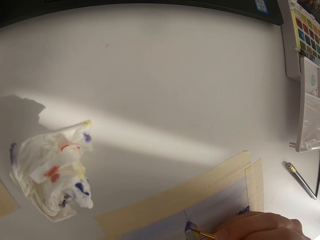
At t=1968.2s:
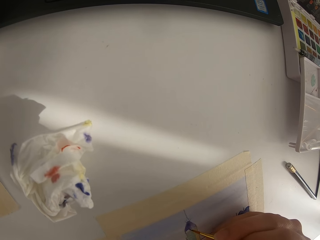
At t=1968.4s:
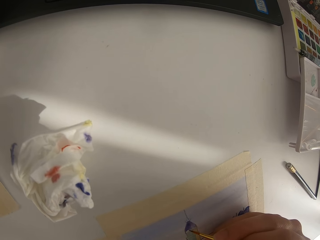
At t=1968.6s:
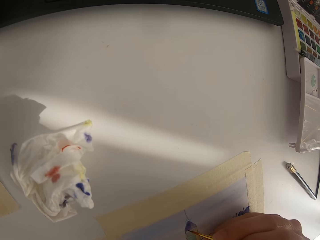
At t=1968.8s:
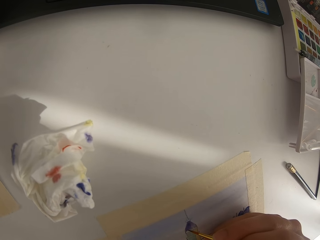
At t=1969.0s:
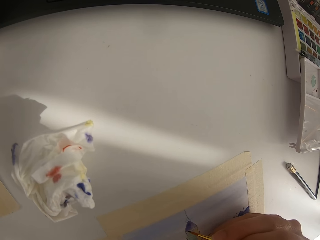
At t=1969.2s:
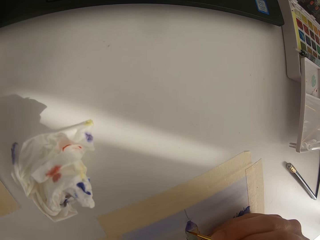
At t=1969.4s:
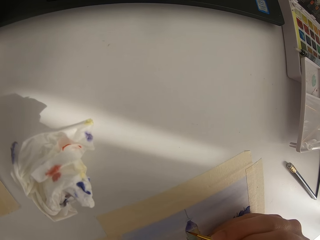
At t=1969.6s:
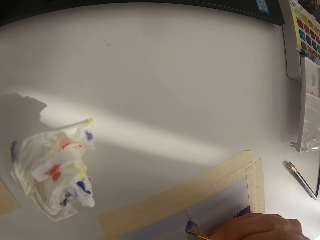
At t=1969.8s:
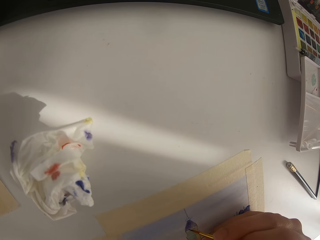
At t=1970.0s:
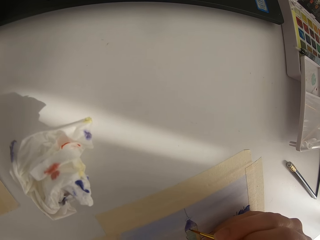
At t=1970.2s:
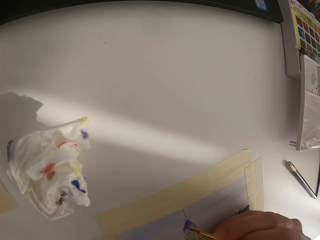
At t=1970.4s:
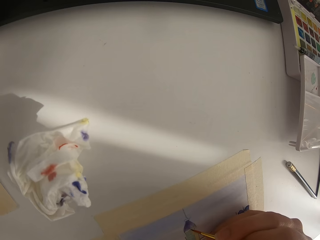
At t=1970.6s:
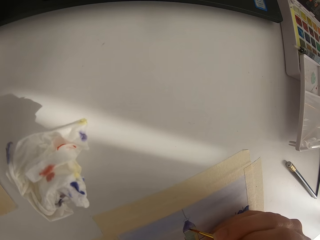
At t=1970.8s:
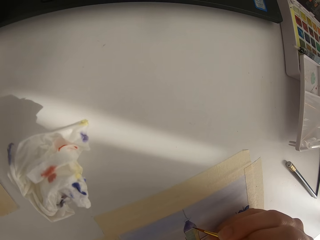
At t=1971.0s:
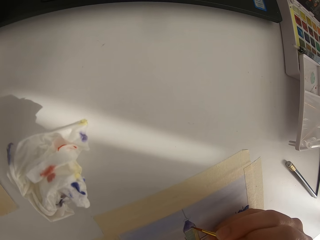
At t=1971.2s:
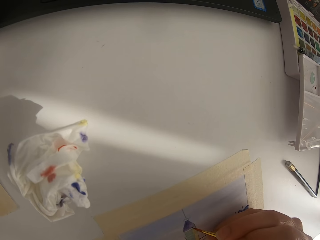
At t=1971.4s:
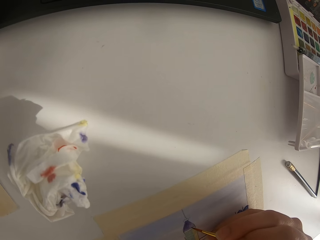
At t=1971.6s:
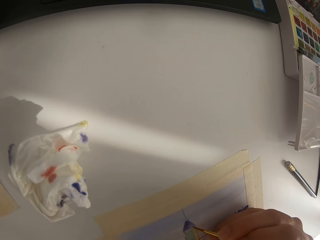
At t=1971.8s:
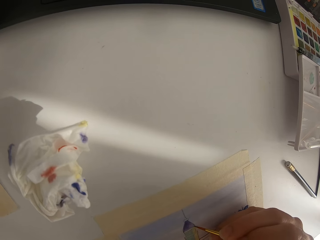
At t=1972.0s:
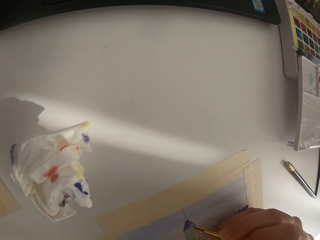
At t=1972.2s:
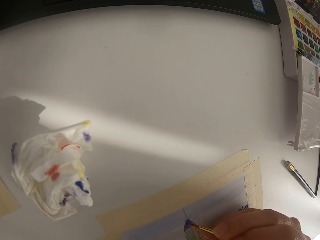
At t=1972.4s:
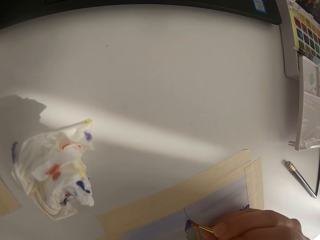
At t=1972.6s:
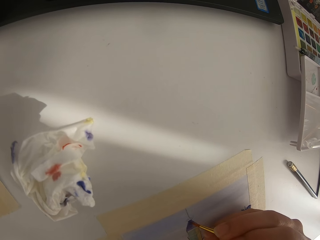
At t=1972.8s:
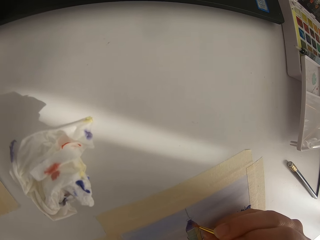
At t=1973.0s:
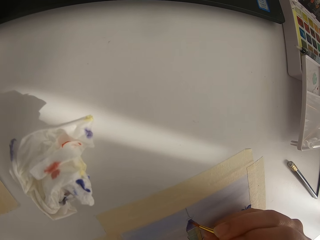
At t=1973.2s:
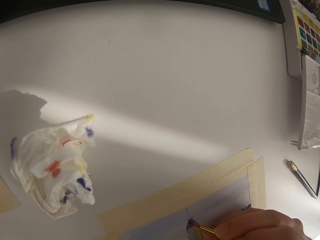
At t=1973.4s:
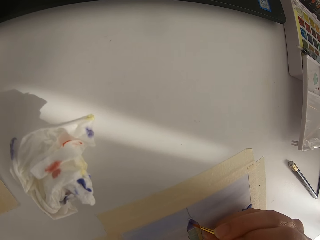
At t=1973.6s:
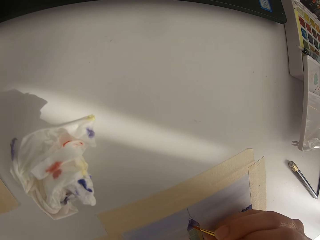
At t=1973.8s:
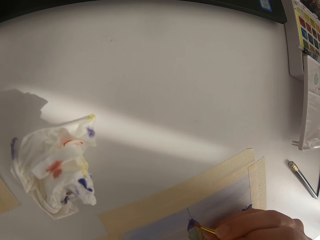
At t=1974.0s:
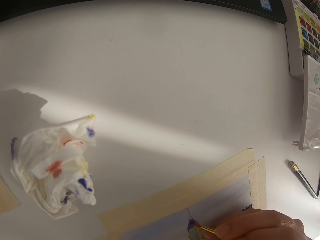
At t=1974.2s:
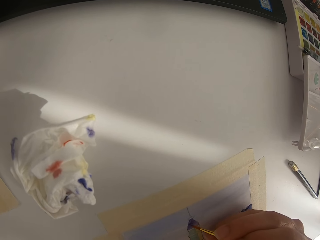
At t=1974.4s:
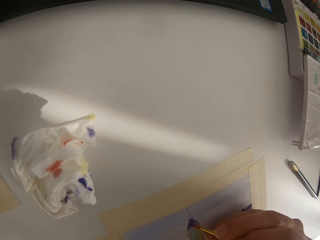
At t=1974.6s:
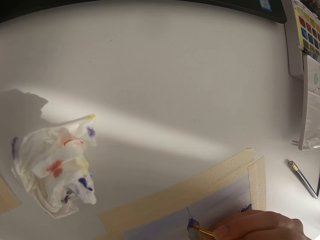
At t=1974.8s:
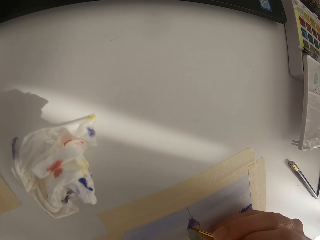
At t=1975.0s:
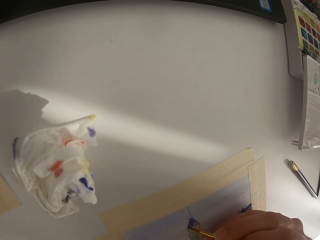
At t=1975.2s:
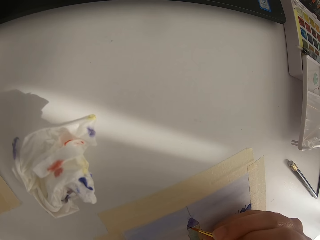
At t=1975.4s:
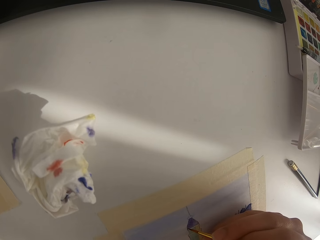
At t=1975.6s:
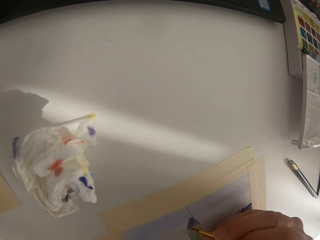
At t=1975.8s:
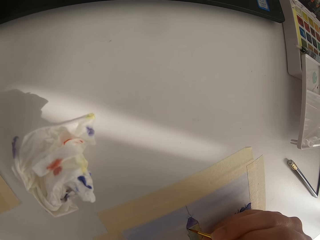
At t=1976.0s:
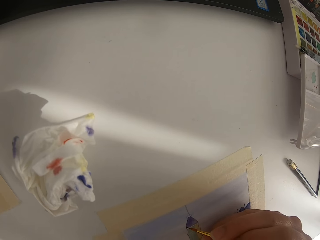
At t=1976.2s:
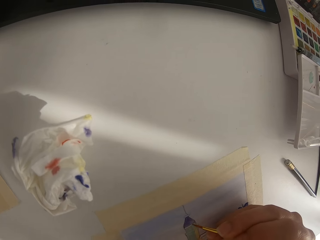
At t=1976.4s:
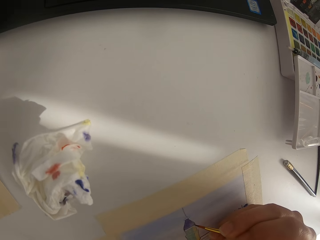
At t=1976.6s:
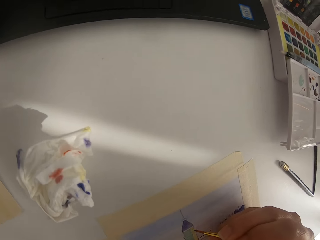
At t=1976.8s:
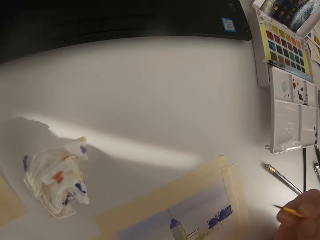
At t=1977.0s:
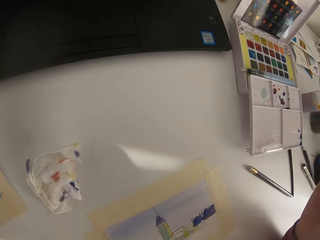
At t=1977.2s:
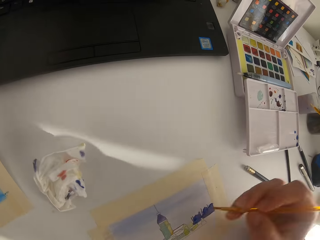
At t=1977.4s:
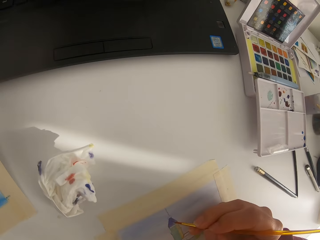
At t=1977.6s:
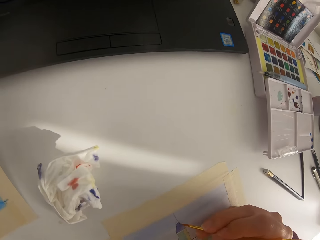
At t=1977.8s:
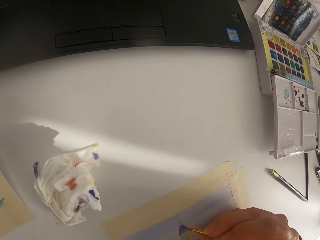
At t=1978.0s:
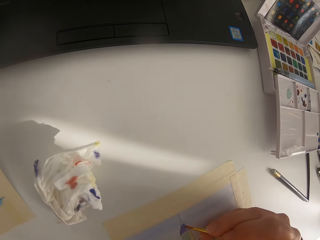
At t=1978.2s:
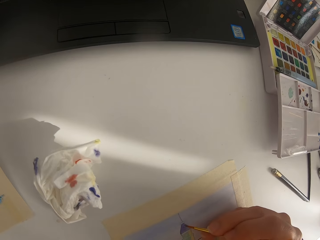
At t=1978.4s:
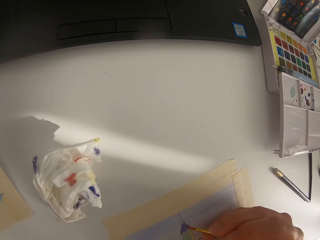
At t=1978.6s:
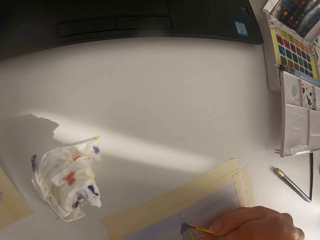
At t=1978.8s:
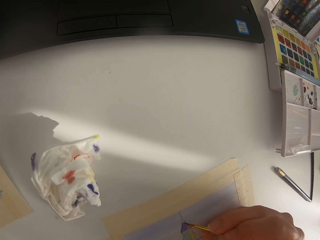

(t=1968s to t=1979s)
The camera wearer is painting the portrait on the table. They paint on the paper. They pause painting.

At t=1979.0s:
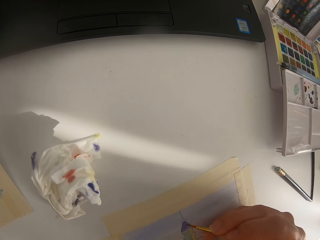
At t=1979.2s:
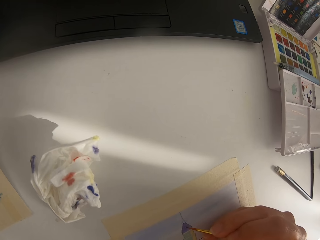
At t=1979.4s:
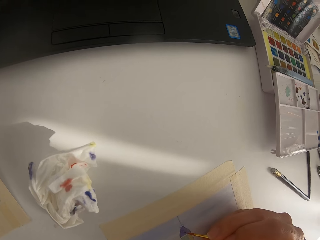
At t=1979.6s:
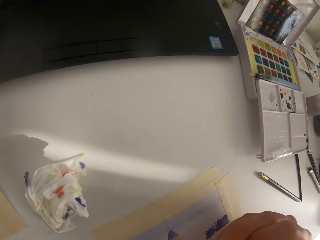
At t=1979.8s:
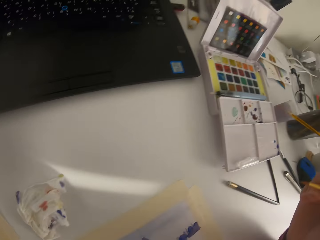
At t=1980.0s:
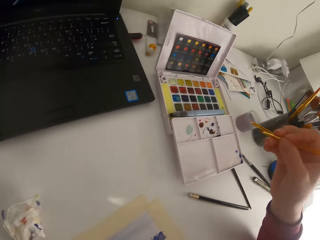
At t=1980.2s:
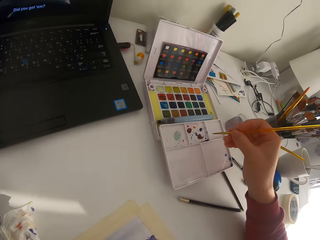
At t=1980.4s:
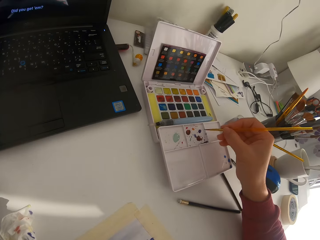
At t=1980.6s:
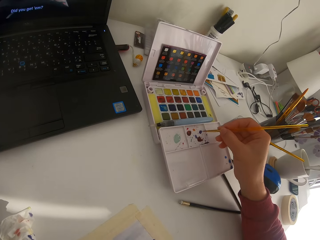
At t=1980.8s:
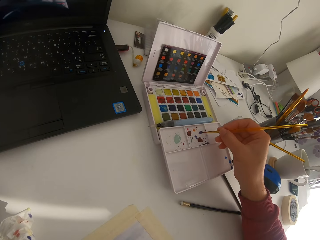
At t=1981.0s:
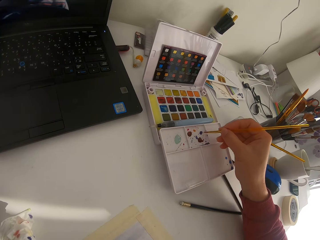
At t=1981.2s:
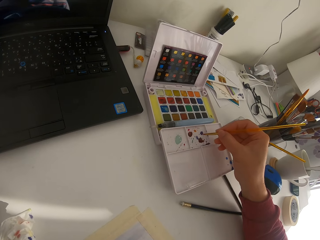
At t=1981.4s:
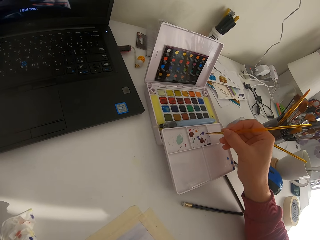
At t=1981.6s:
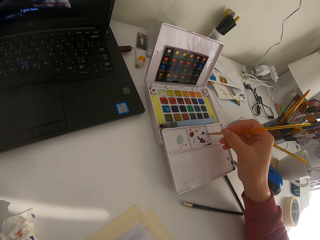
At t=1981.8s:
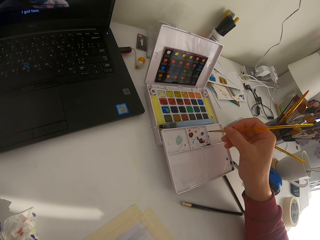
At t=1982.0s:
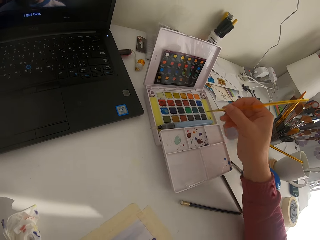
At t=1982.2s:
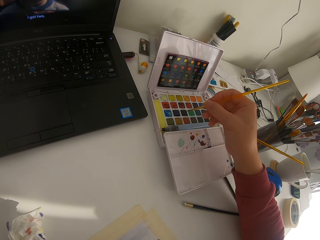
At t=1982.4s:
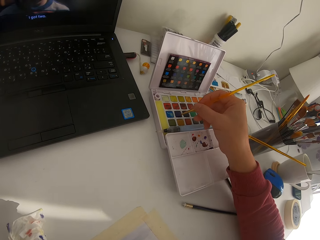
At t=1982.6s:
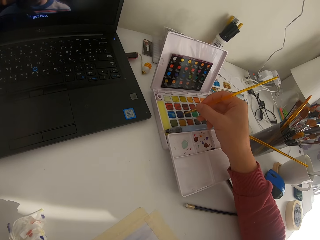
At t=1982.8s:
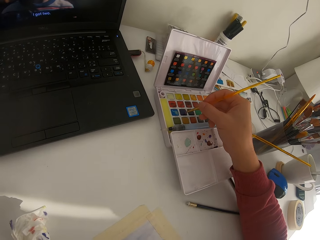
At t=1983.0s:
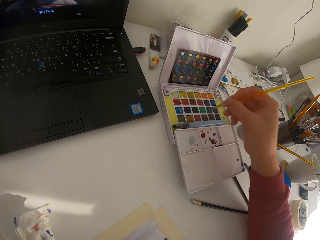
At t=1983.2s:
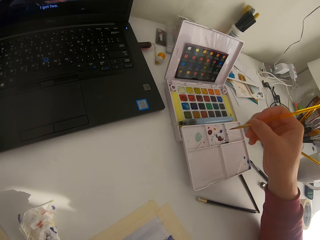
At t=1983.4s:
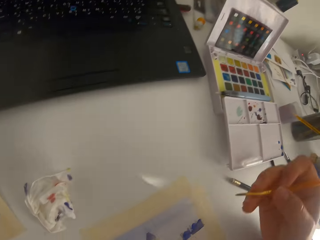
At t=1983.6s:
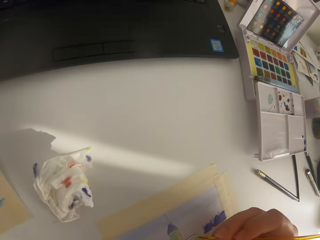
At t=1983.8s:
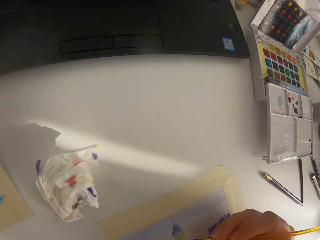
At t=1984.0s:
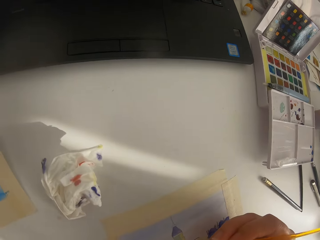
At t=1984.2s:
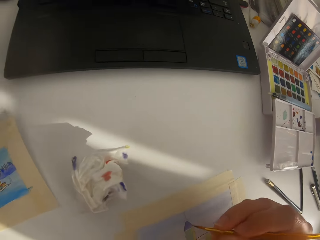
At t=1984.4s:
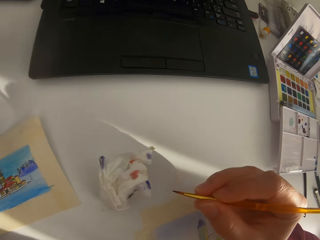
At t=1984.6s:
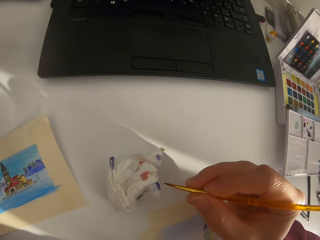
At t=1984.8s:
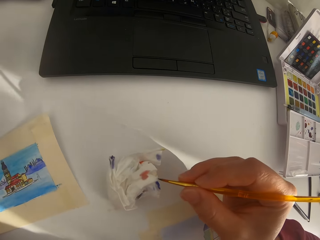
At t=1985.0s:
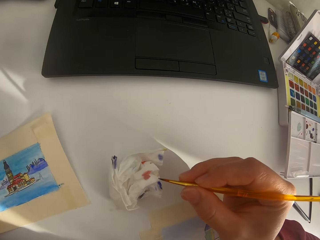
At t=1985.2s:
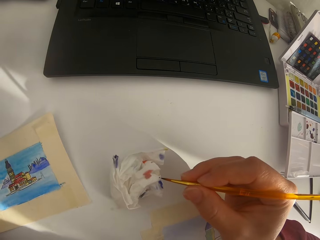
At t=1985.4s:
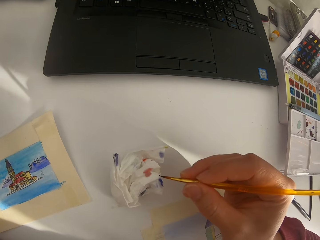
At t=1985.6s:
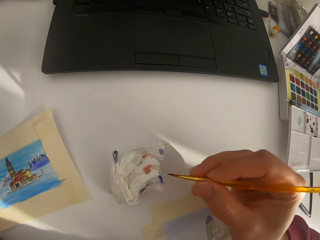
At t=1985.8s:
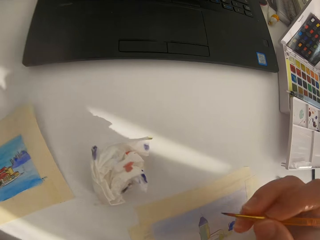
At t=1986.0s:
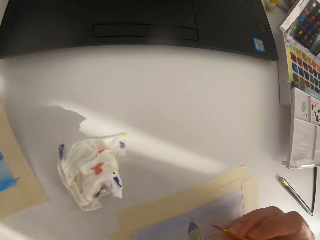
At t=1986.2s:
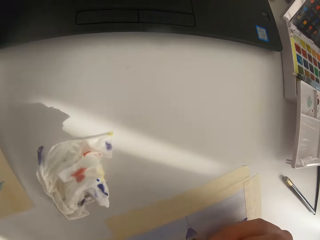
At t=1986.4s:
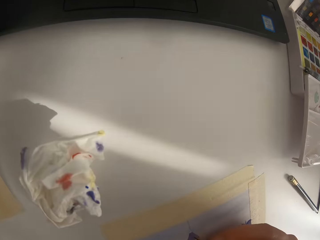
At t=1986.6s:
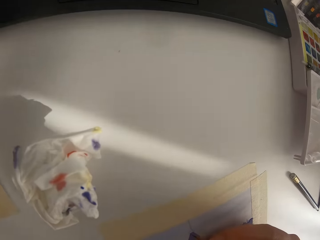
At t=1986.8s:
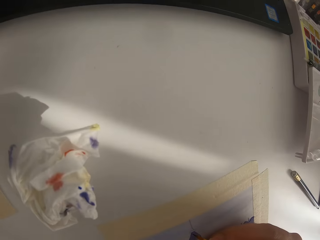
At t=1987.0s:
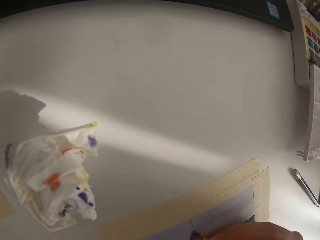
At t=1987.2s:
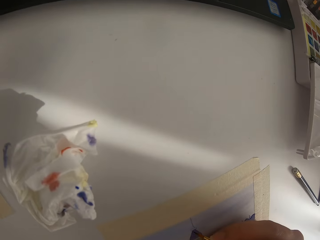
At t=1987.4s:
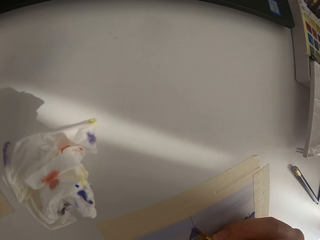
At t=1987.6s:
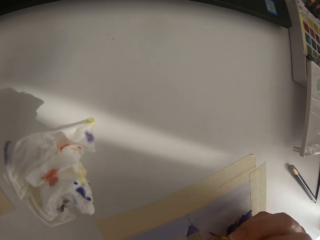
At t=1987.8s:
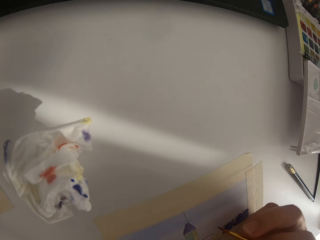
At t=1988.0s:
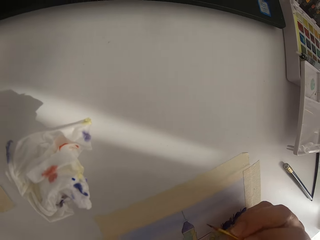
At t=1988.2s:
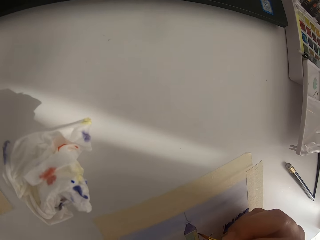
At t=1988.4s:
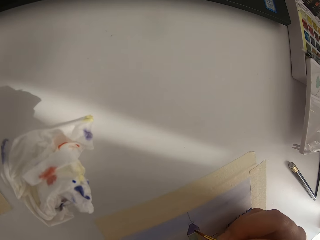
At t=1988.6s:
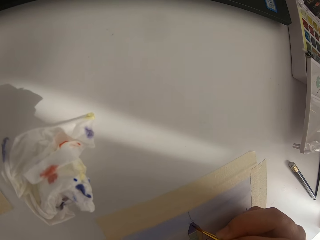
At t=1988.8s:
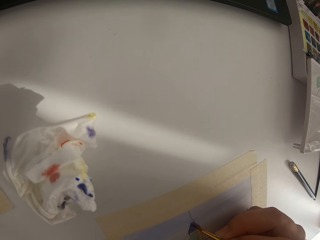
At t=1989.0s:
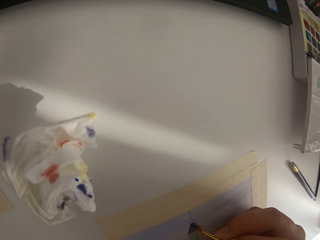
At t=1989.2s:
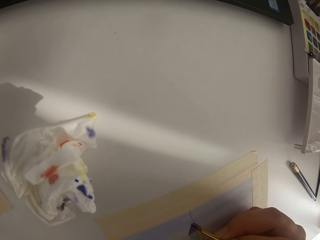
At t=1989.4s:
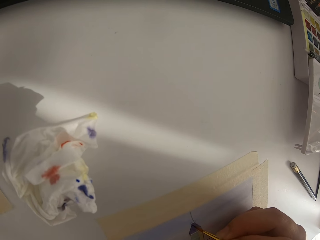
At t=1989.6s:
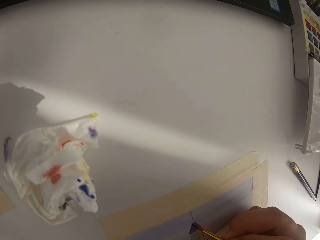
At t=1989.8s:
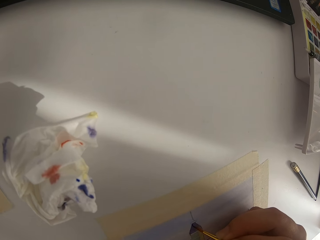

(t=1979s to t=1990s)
The camera wearer paints on the paper. They mix paint on the paint palette. They touch the paint brush on the solid watercolor. They touch the paint brush on the tissue paper.
